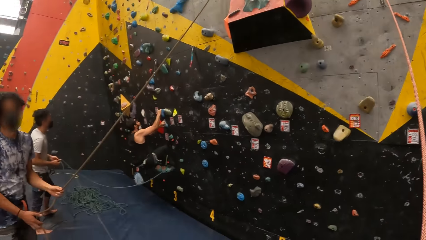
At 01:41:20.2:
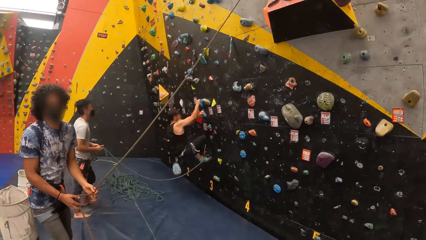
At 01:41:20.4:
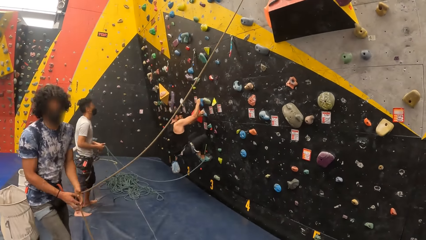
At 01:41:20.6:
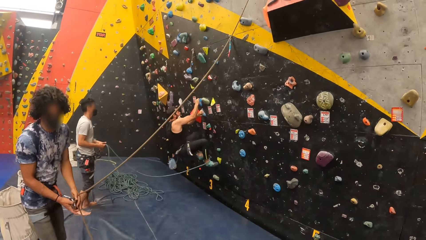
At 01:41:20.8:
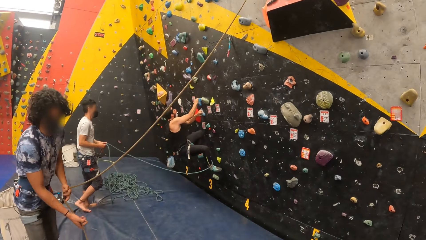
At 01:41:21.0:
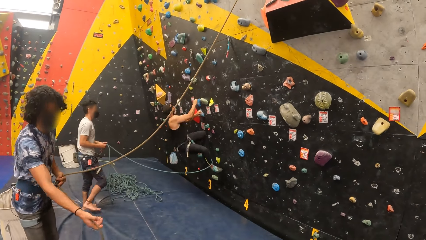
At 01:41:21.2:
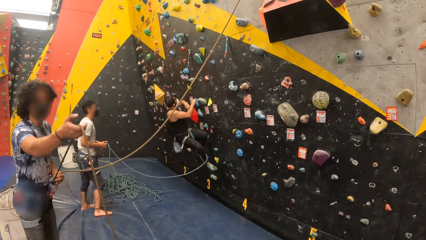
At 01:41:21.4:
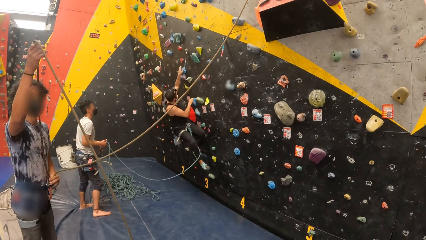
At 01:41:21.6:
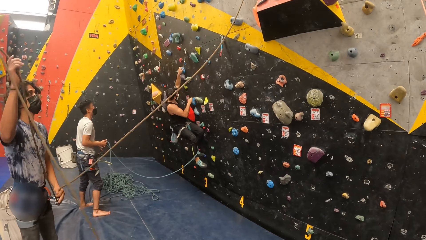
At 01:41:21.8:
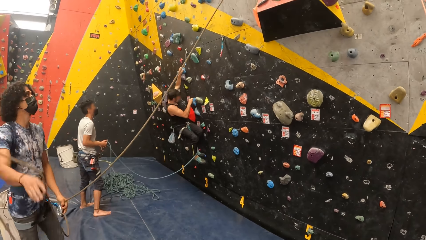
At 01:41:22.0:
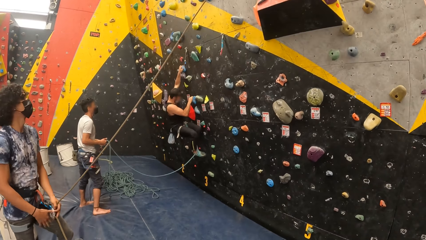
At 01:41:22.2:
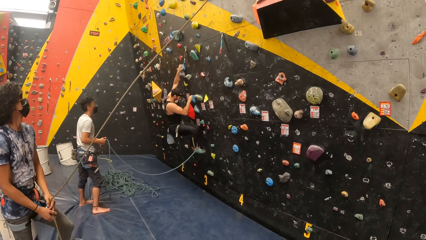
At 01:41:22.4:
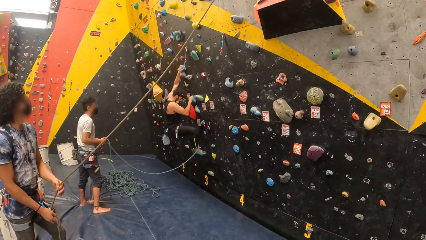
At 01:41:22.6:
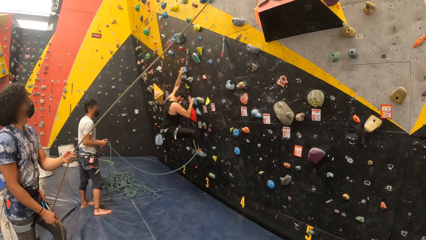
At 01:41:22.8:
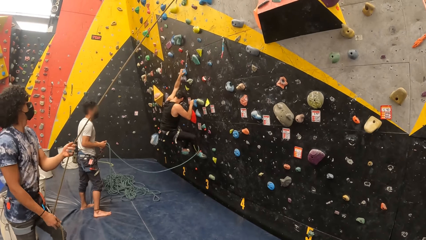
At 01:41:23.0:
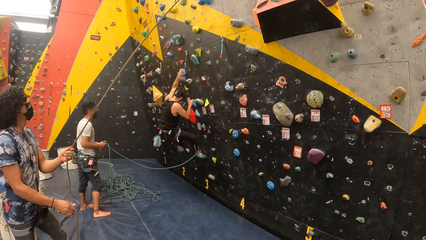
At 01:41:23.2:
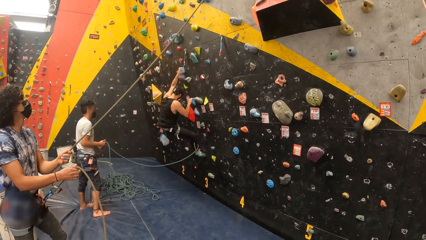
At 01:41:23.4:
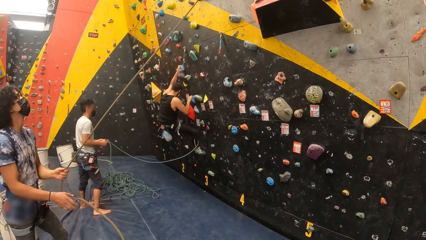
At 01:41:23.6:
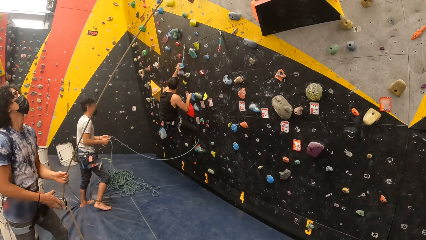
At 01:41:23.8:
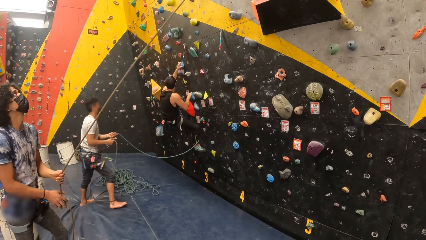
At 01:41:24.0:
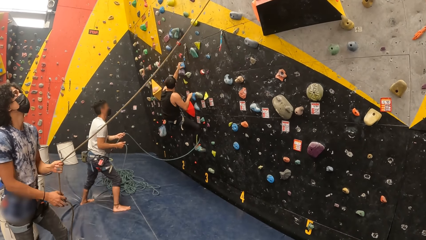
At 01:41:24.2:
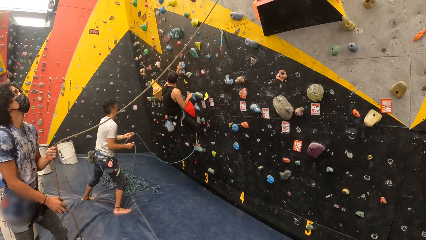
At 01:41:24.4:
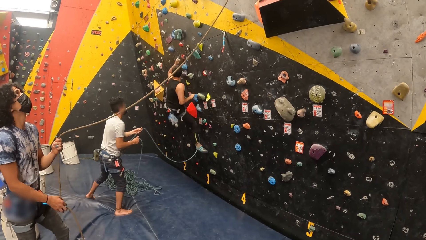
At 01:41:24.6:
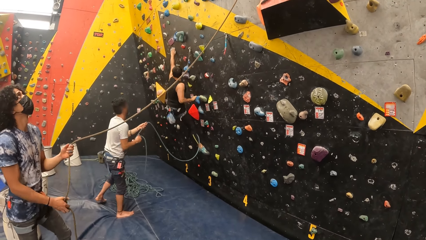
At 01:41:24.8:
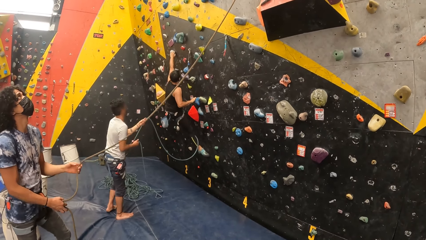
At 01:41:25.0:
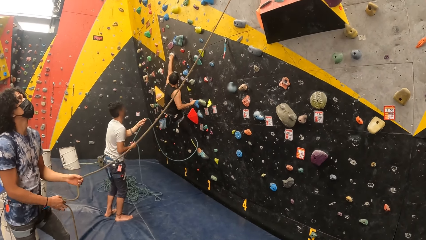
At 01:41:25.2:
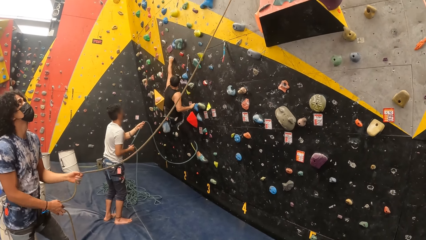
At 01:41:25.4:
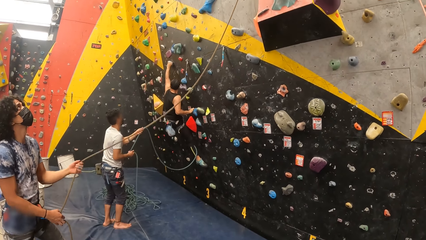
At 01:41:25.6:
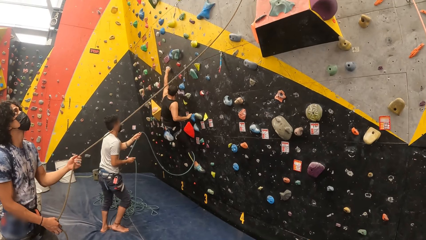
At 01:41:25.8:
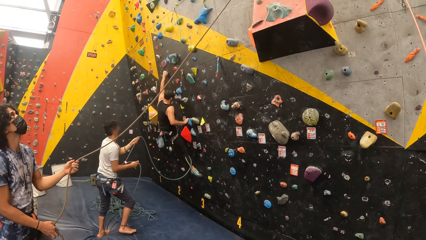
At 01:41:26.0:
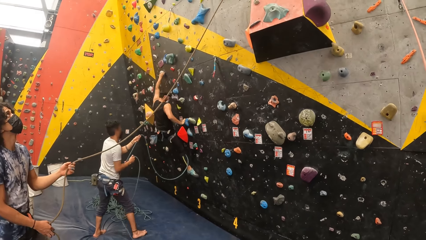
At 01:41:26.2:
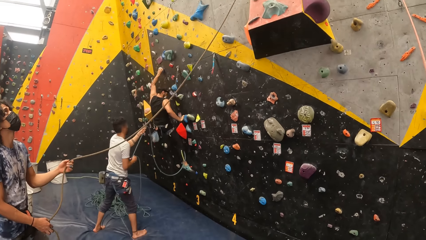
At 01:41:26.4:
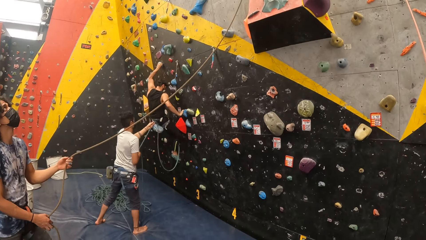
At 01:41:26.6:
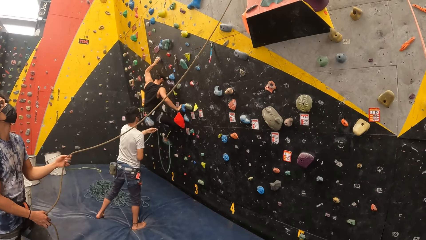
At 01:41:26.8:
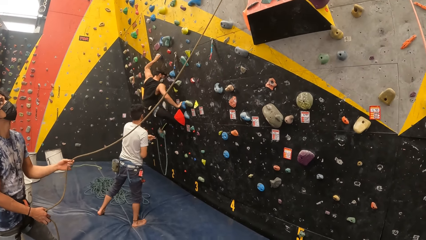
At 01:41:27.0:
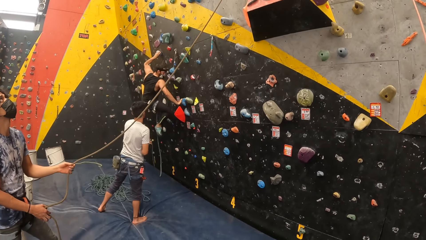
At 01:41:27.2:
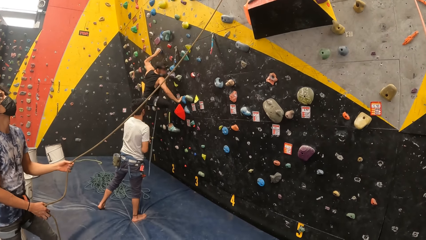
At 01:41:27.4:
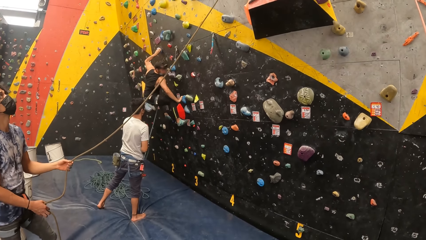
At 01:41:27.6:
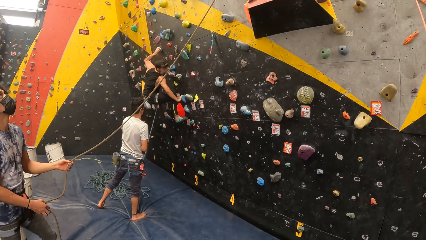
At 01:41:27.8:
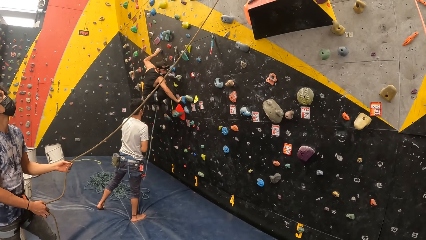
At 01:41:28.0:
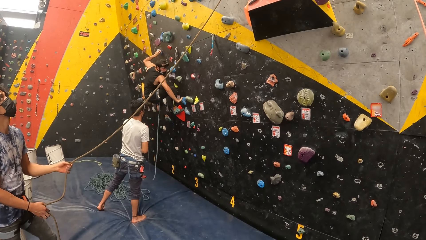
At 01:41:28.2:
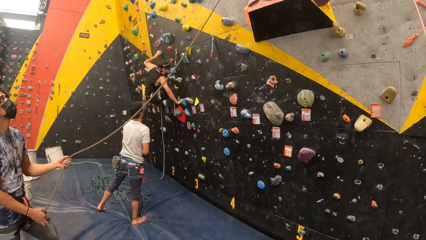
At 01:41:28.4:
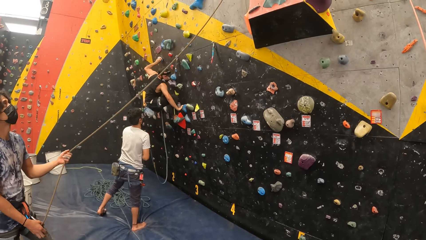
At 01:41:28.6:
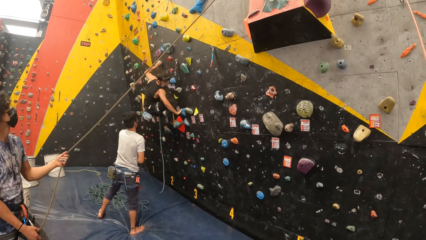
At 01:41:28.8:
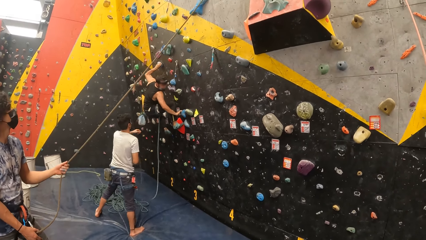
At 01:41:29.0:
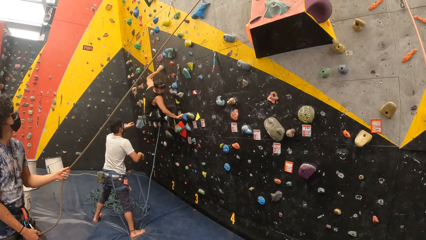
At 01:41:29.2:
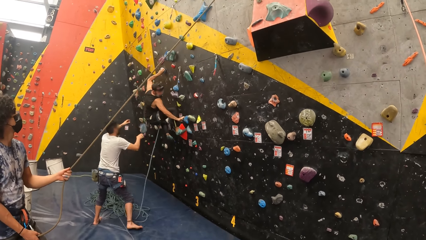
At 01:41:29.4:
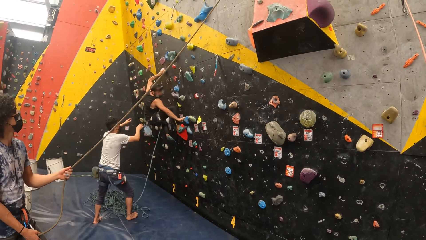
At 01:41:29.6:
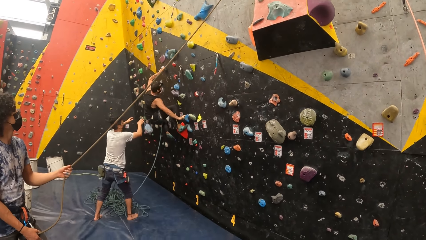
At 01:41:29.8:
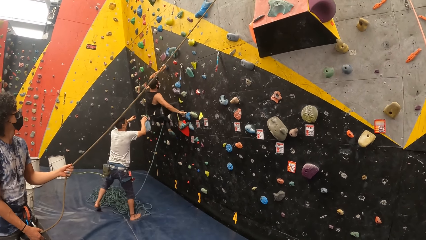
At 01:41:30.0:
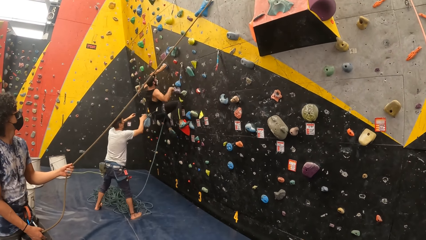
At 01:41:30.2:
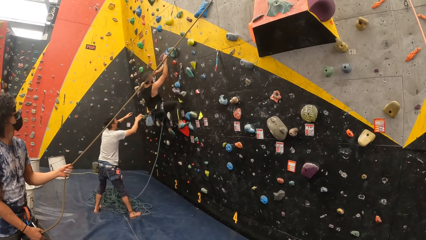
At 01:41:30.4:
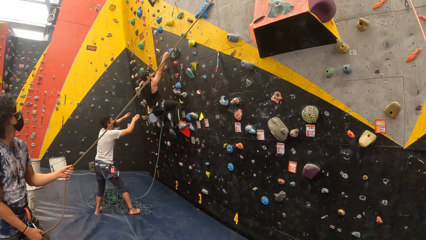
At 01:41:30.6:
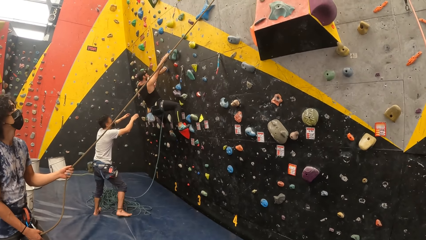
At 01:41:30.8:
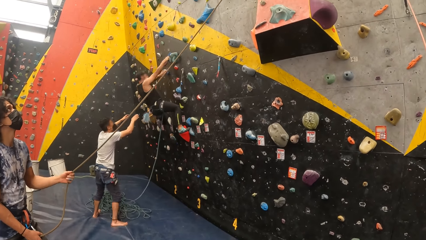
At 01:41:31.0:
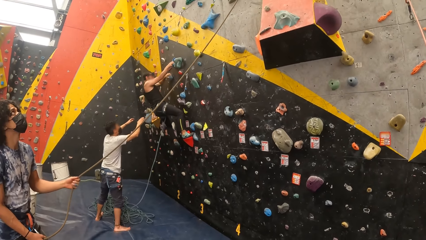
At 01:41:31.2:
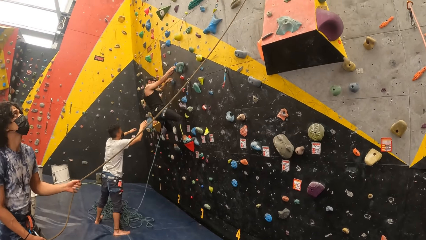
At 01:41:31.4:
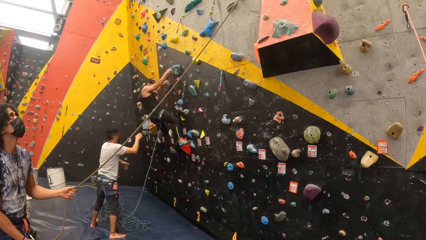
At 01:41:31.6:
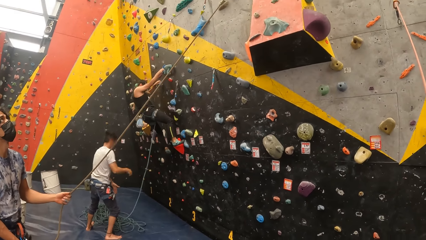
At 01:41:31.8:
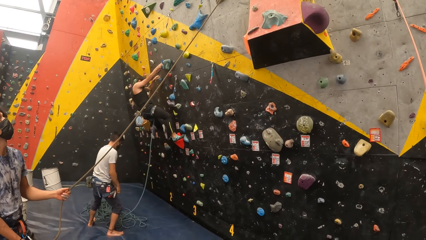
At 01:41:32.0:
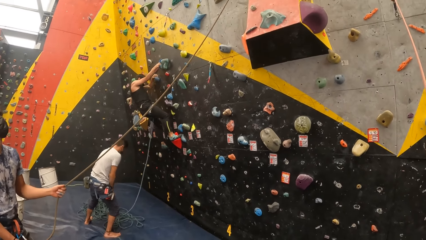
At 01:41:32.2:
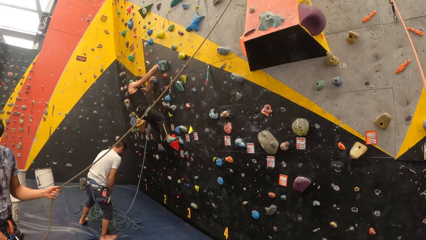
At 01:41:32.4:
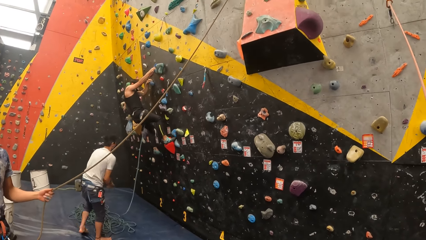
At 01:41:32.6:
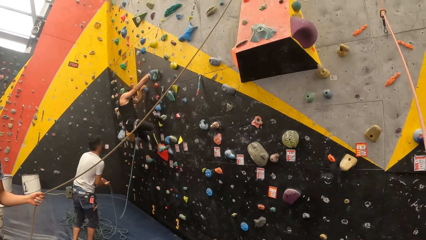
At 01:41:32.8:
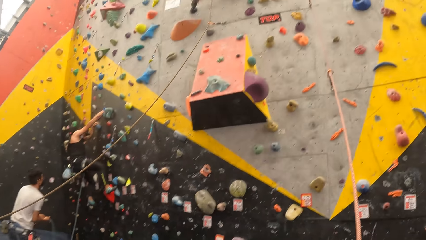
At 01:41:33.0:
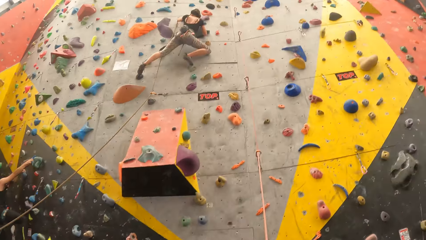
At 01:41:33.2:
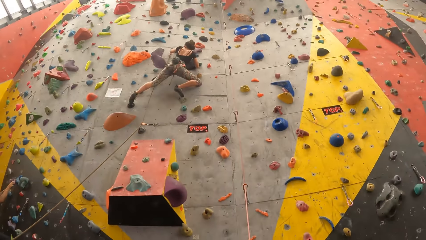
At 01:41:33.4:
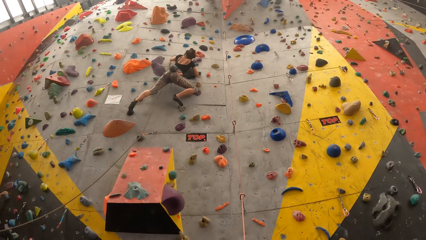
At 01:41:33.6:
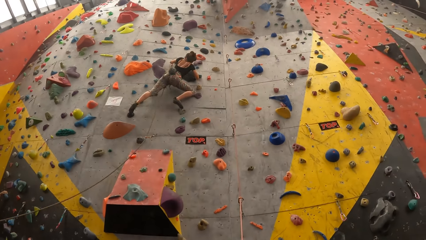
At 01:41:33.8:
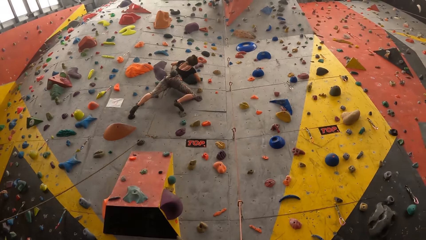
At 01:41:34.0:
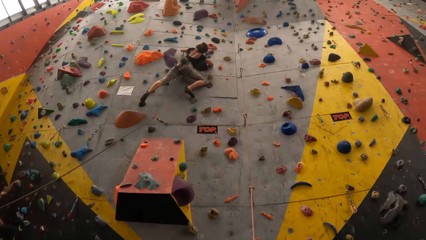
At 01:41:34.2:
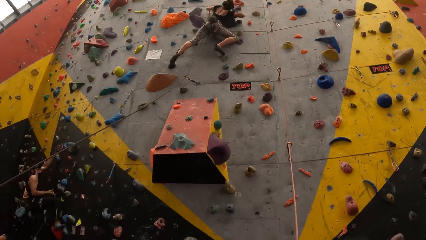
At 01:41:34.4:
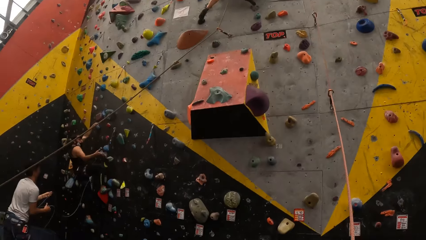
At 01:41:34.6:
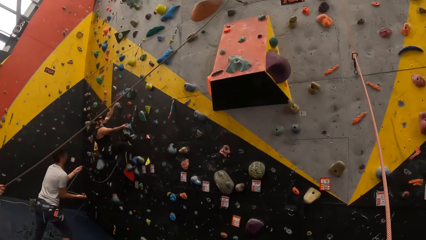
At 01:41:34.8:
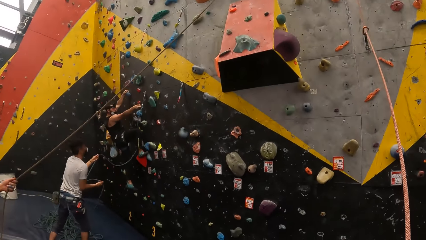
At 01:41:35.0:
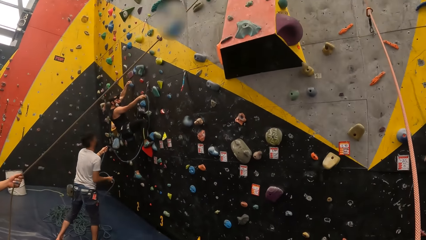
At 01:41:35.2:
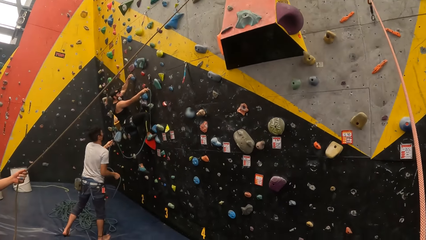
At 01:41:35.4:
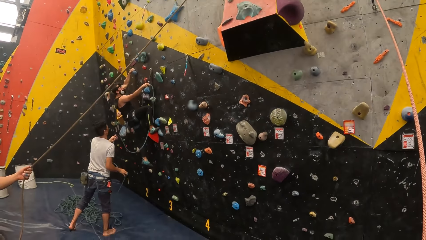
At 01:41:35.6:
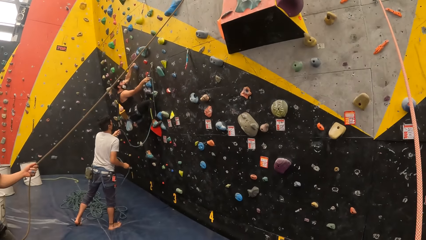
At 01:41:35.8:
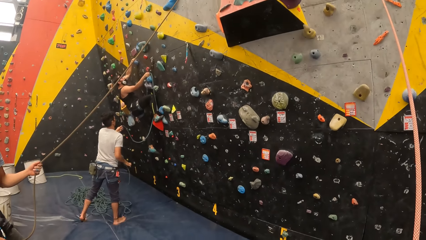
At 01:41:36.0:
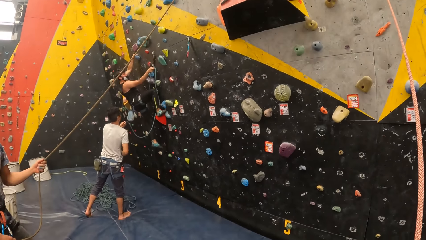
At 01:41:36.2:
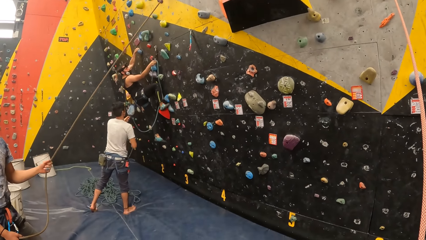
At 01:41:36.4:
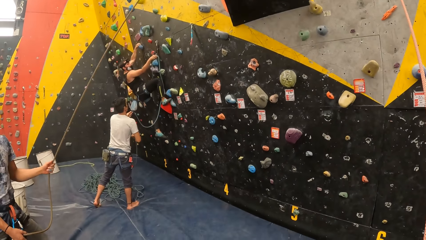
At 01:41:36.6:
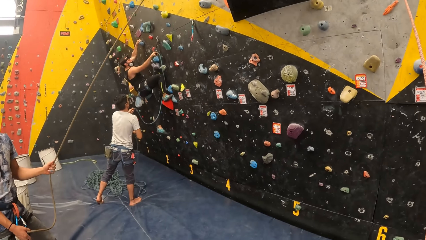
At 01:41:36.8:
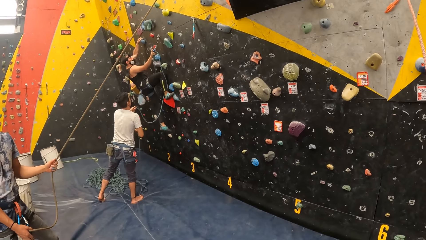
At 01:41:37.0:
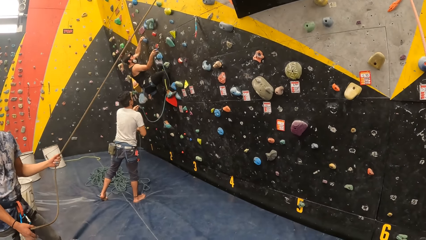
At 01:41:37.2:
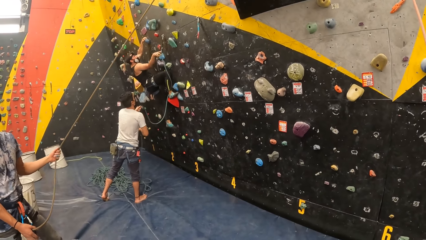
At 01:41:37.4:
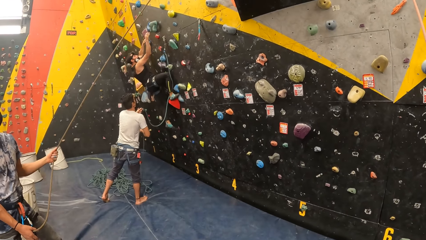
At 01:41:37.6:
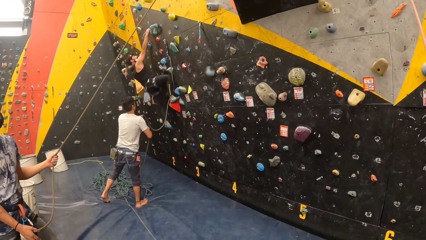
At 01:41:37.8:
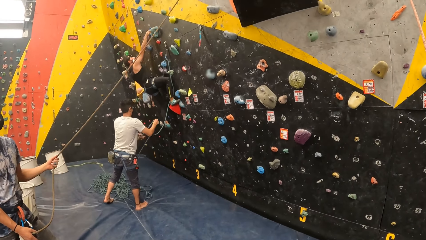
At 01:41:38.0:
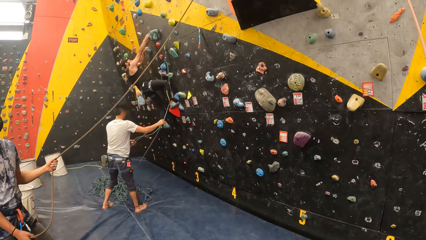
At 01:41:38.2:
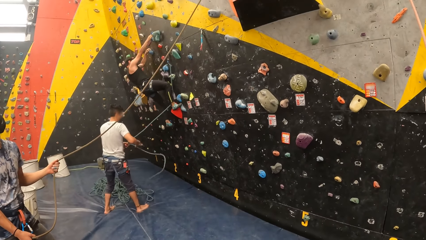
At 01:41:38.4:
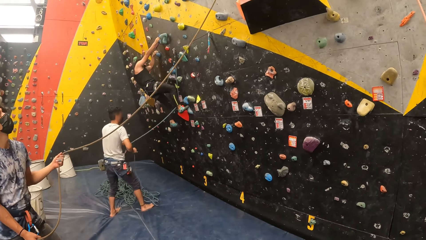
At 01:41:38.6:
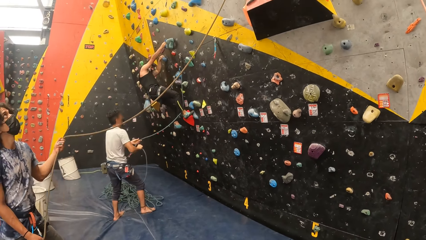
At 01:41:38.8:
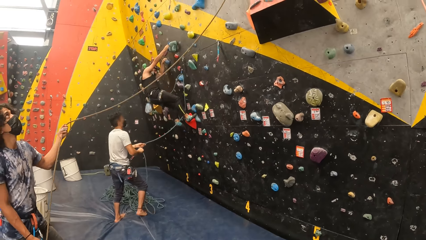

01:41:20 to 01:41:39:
The camera wearer looks left. They look up the bouldering wall. They look left.
